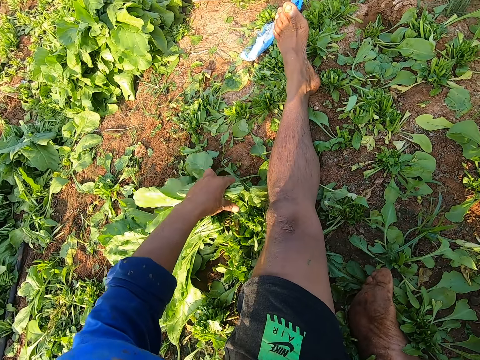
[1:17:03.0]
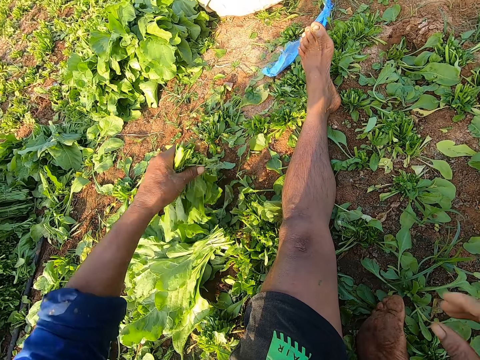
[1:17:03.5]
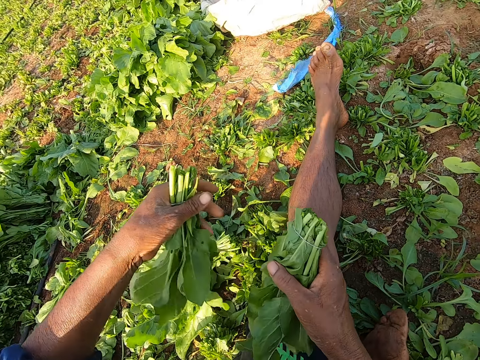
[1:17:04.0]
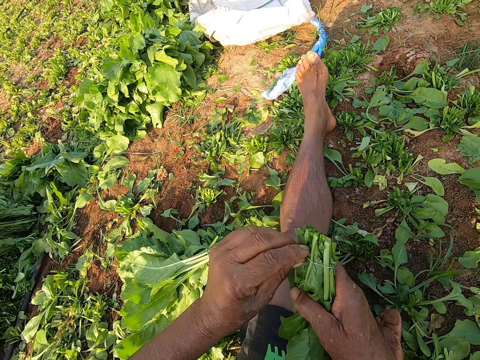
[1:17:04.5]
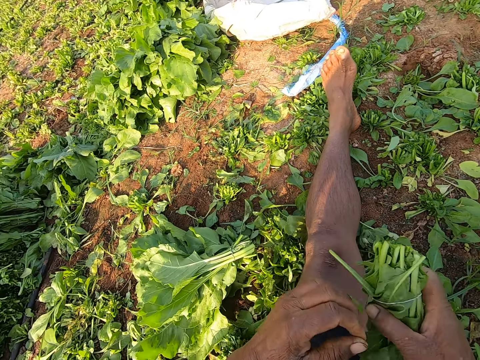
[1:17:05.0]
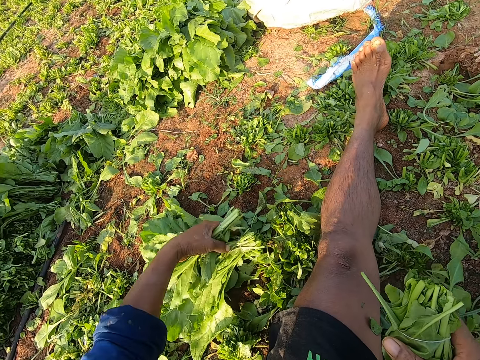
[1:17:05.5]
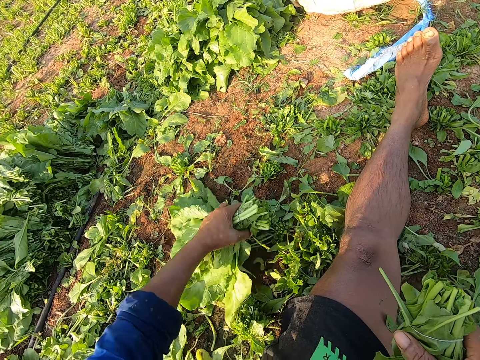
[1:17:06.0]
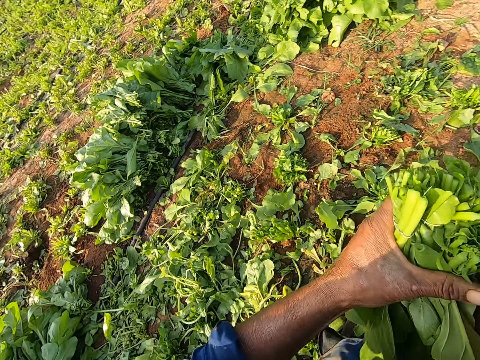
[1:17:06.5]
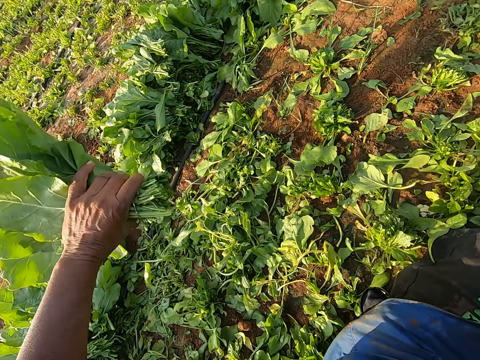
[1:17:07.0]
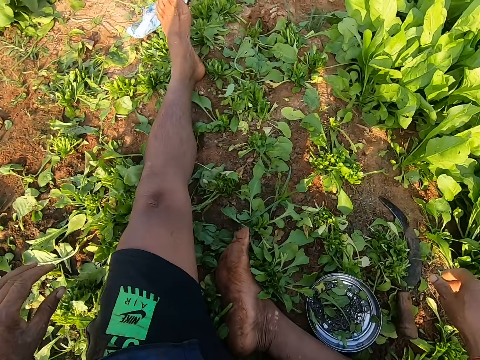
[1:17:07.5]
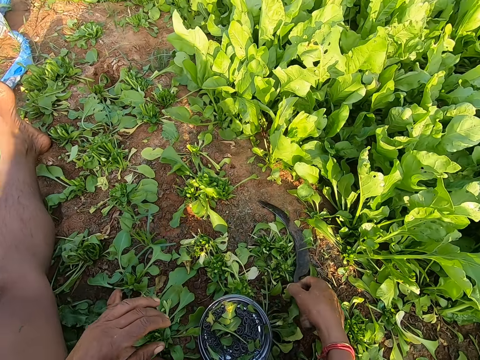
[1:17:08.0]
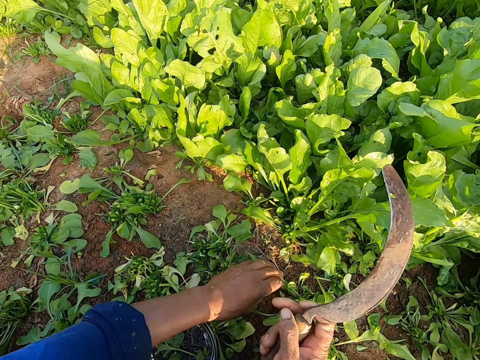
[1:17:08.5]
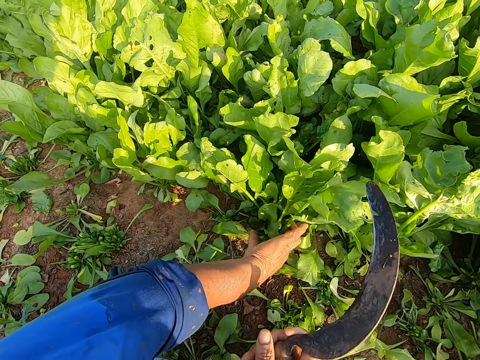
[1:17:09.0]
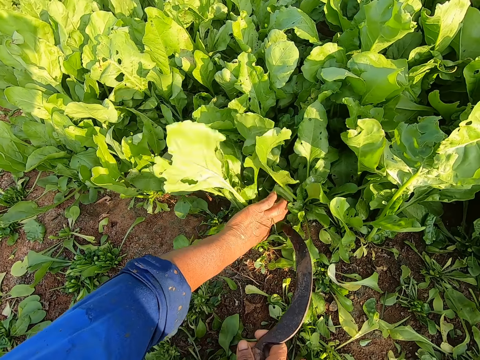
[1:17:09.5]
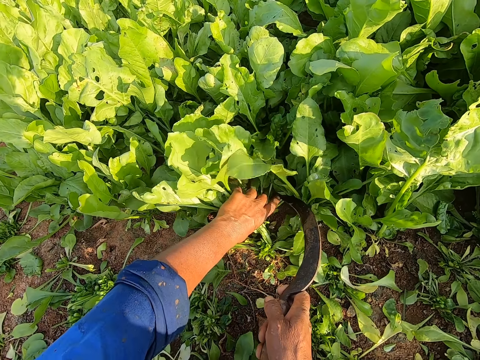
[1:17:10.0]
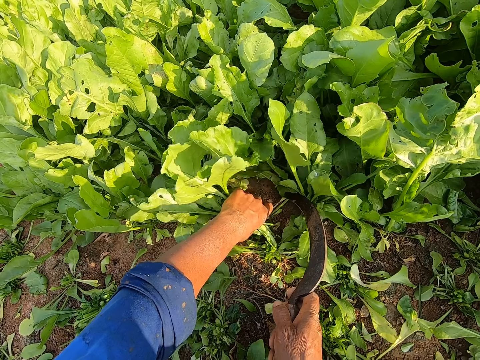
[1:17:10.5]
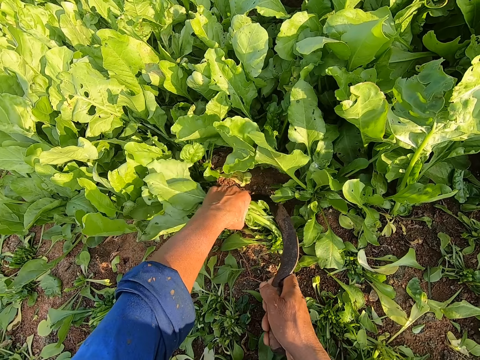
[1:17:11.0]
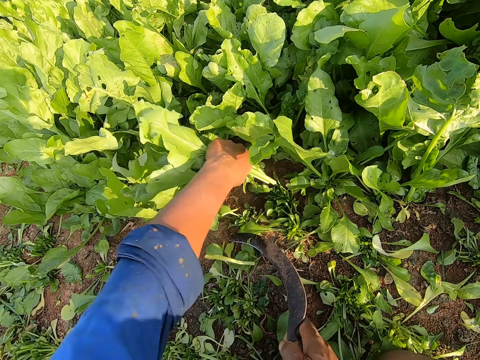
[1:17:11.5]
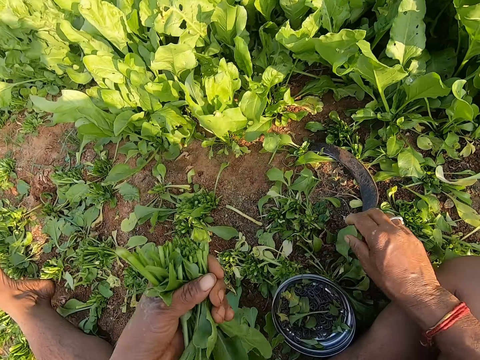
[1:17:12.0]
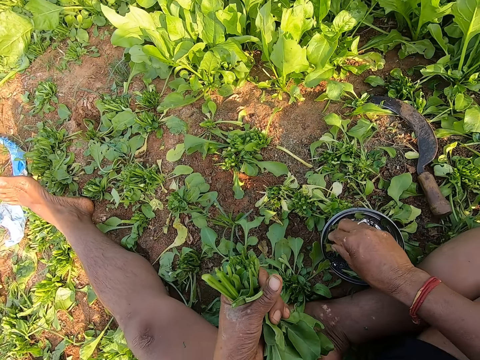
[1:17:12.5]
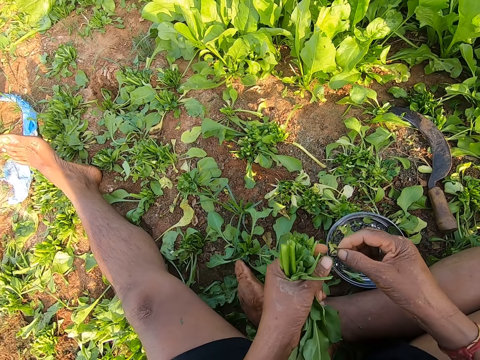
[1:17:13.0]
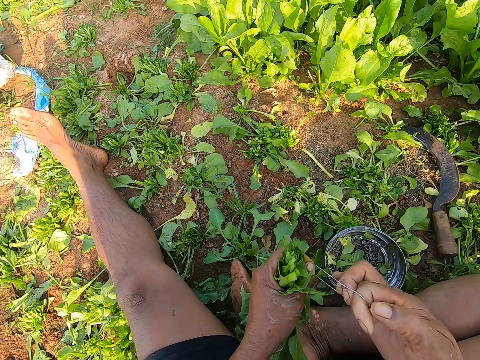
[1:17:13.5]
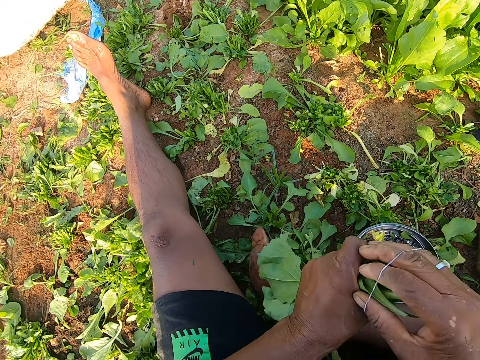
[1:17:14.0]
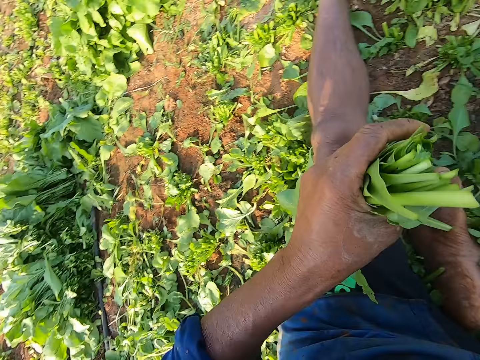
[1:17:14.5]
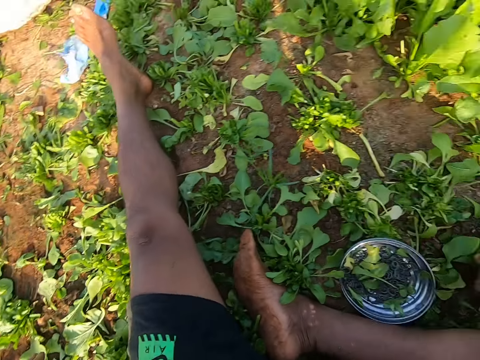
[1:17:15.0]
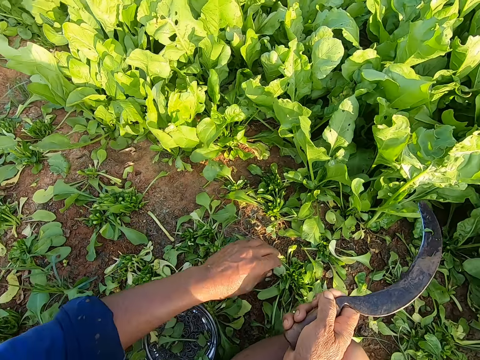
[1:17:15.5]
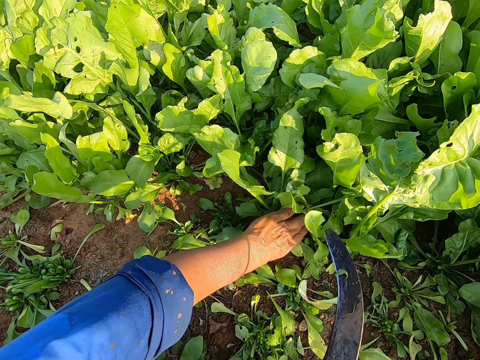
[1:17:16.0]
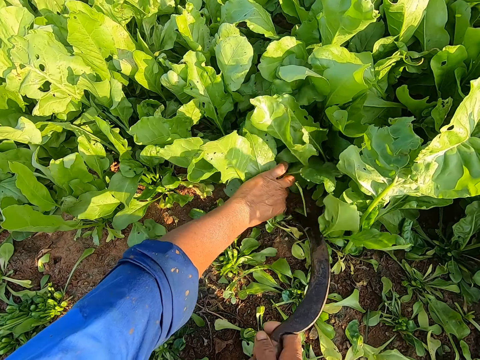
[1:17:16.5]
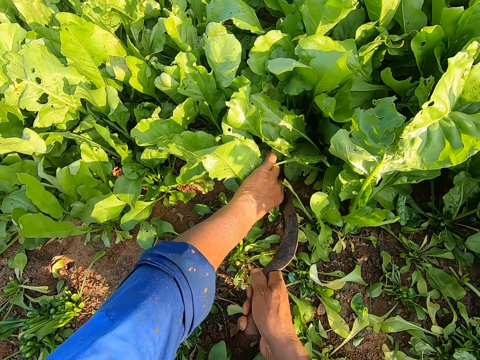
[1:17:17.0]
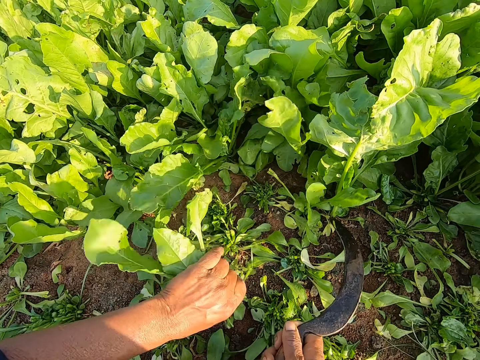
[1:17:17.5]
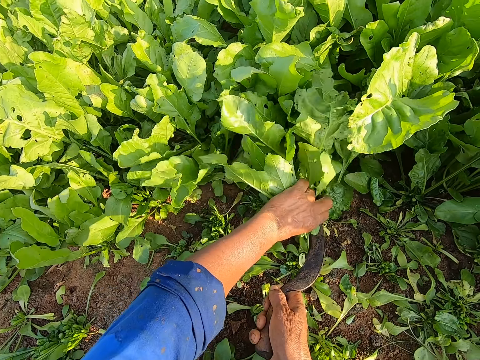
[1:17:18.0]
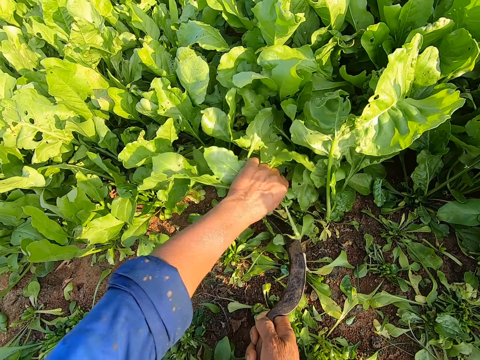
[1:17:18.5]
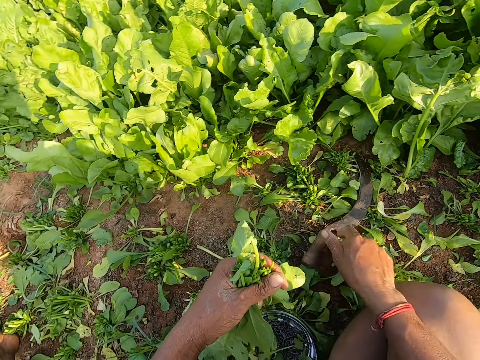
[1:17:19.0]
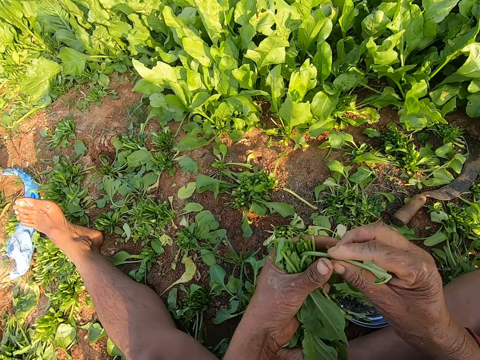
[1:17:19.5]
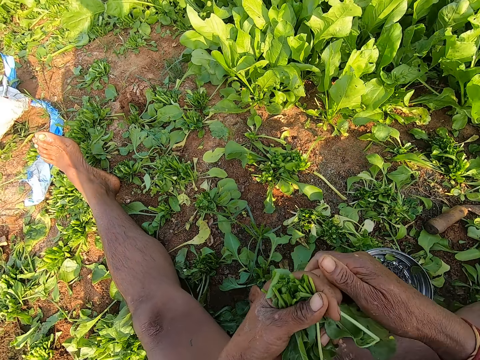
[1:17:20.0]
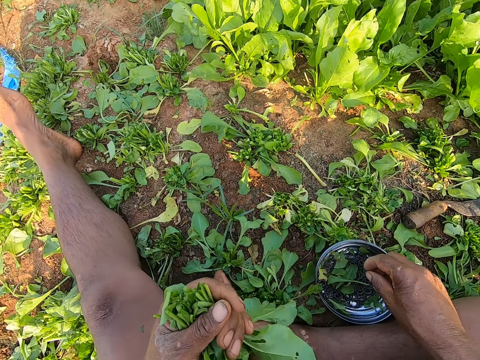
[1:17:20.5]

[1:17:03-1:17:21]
The camera wearer picks up a bunch of collard greens from the ground with his right hand. He passes the bunch of collard greens from his left hand to his right hand. He drops the bunch of collard greens on the ground with his left hand. He adjusts the rubber band on the bunch of collard greens in his right hand with his left hand. He picks up bunches of collard greens from the ground with his left hand. He holds the bunches of collard greens with his hands. He drops the bunches of collard greens on the ground with his left hand. He picks up the sickle from the ground with his right hand. He holds a bunch of collard greens on the ground with his left hand. He cuts the bunch of collard greens in his left hand on the ground with the sickle in his right hand. He drops the sickle on the ground with his right hand. He picks up a rubber band from the bowl on the ground with his right hand. He pulls the rubber band with his hands. He binds the bunch of collard greens in his left hand with the rubber band in his right hand. He drops the bunch of collard greens on the ground with his left hand. He picks up the sickle from the ground with his right hand. He holds a bunch of collard greens on the ground with his left hand. He cuts the bunch of collard greens in his left hand on the ground with the sickle in his right hand. He holds a bunch of collard greens on the ground with his left hand. He cuts the bunch of collard greens in his left hand on the ground with the sickle in his right hand. He drops the sickle on the ground with his right hand. He arranges the bunch of collard greens with his hands.

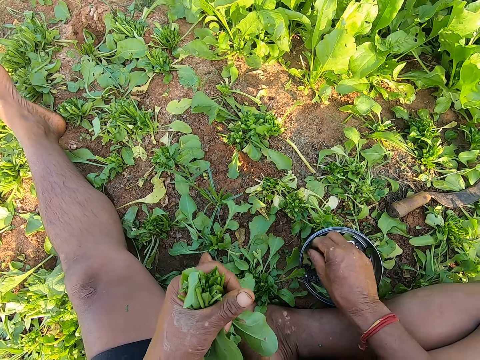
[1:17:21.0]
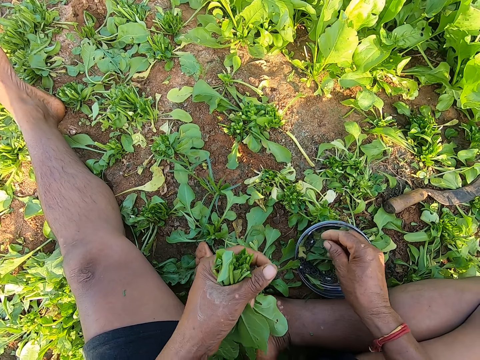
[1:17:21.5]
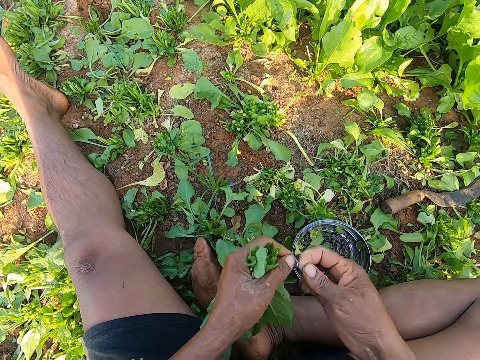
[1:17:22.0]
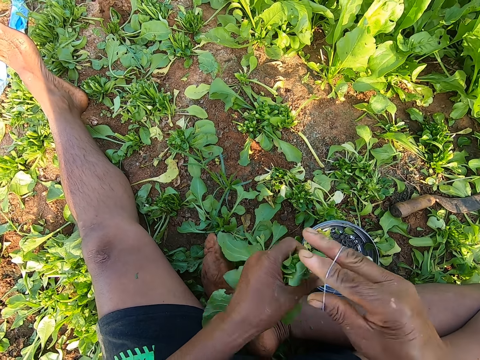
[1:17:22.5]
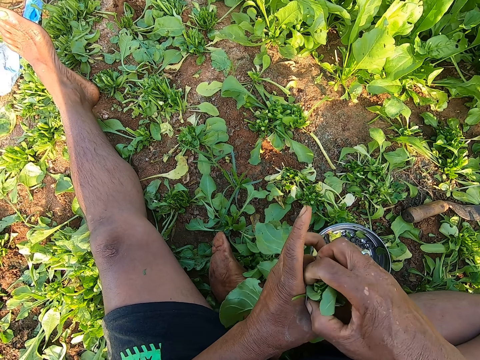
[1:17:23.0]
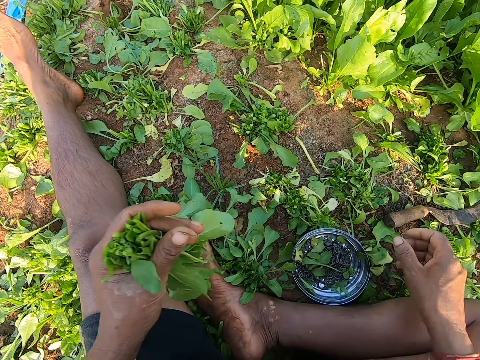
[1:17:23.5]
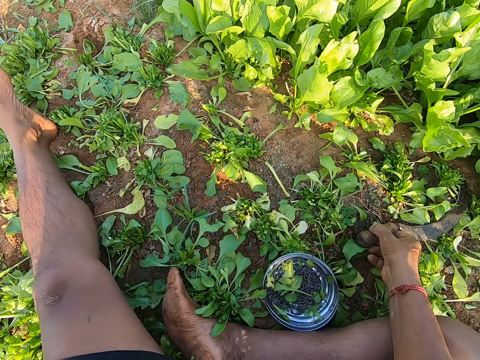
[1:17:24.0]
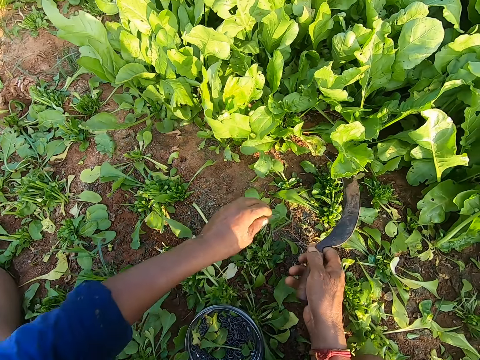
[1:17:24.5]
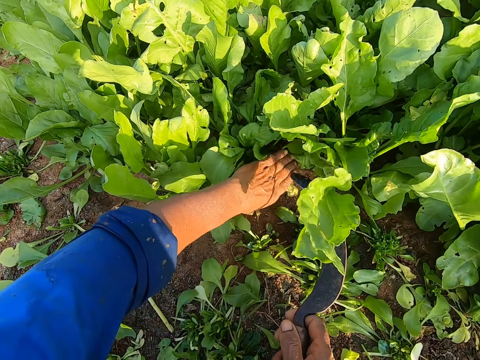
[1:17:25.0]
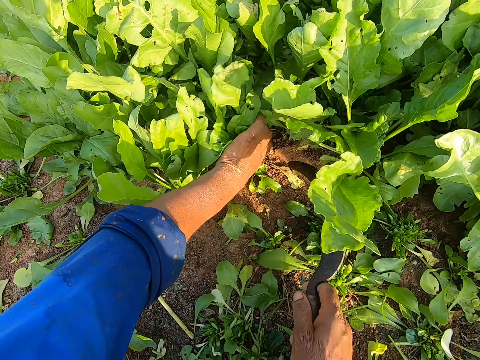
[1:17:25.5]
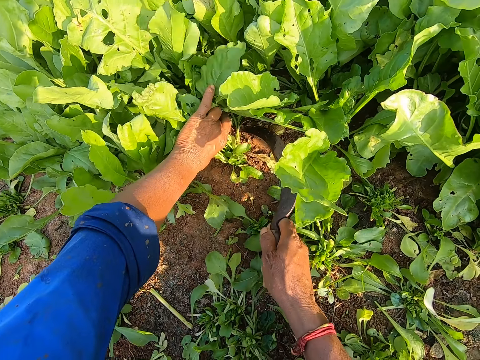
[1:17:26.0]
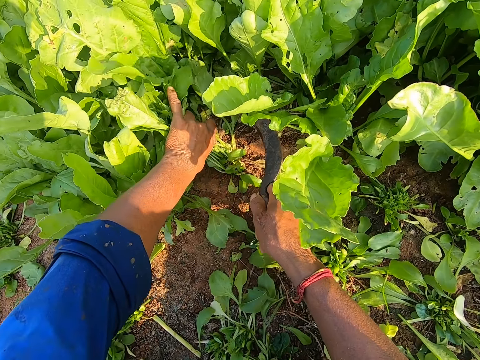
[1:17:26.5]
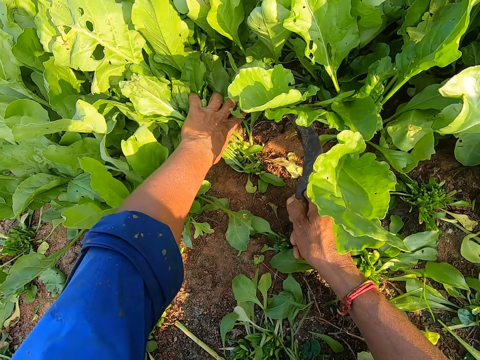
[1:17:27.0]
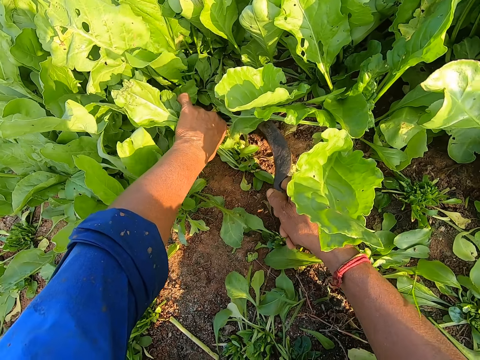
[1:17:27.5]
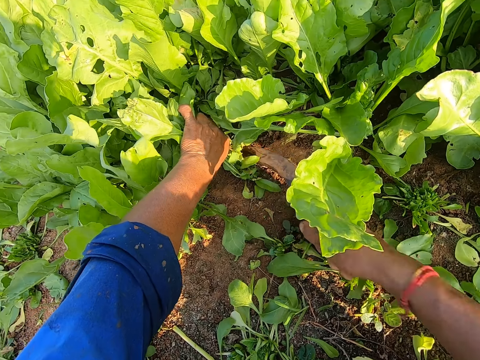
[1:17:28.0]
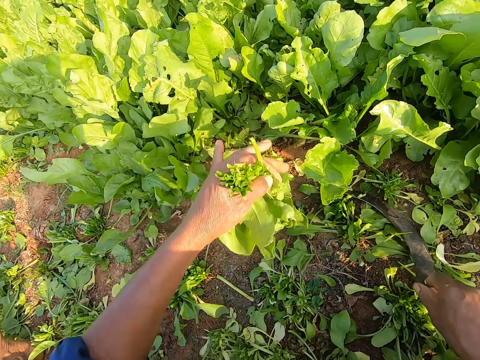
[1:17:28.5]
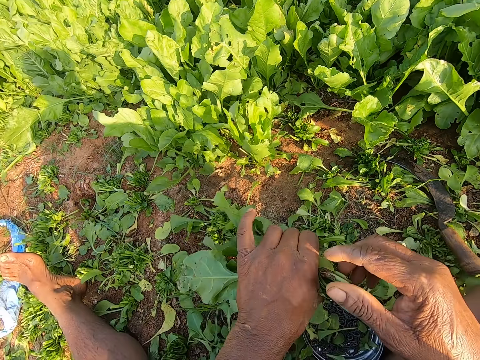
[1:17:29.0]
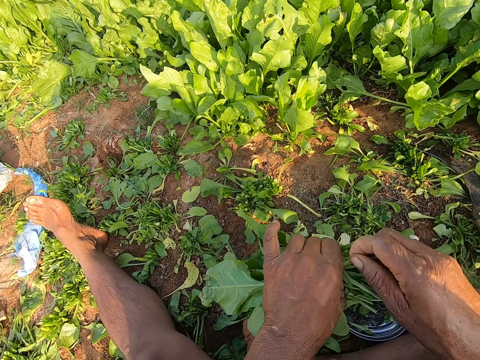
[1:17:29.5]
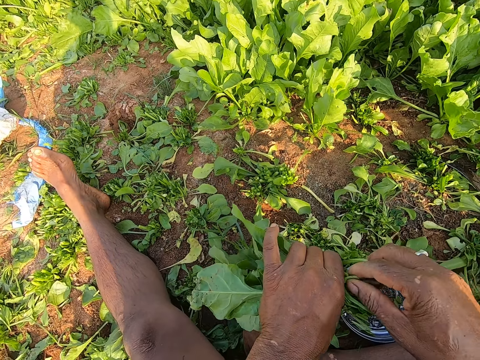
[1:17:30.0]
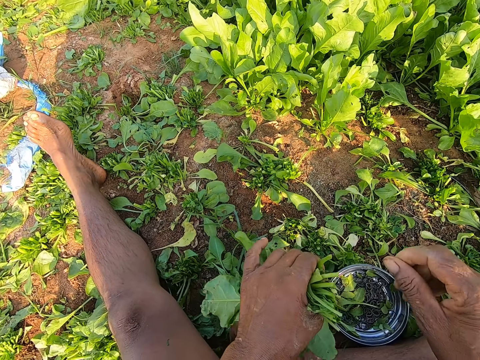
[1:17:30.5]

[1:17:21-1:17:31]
The camera wearer picks up a rubber band from the bowl on the ground with his right hand. He pulls the rubber band with his hands. He binds the bunch of collard greens in his left hand with the rubber band in his right hand. He interacts with the woman. He puts the spinach down. He picks up the sickle from the ground with his right hand. He holds a bunch of collard greens on the ground with his left hand. He cuts the bunch of collard greens in his left hand on the ground with the sickle in his right hand. He drops the sickle on the ground with his right hand. He removes dirt from the bunch of collard greens in his left hand with his right hand.
